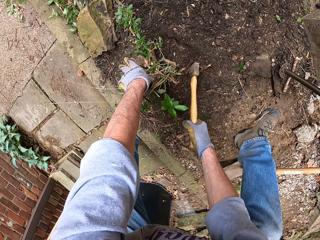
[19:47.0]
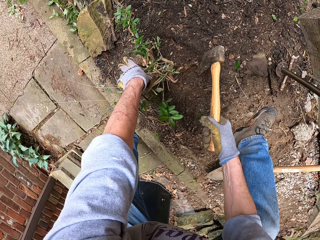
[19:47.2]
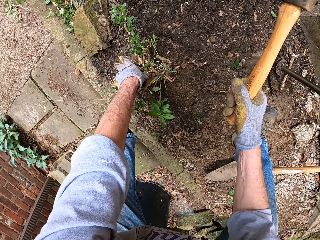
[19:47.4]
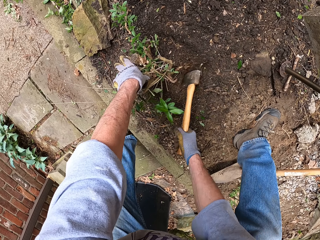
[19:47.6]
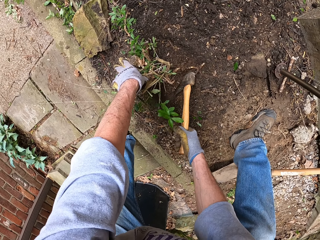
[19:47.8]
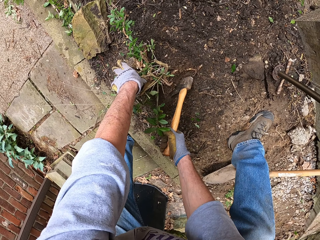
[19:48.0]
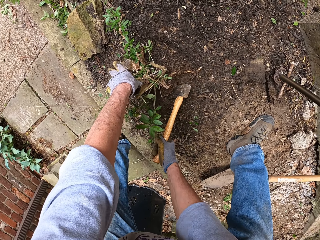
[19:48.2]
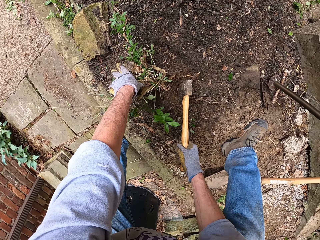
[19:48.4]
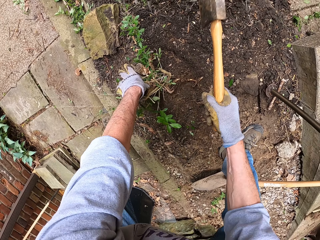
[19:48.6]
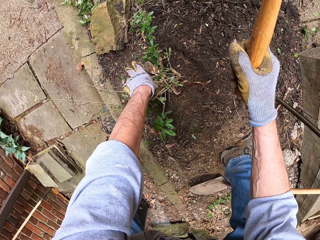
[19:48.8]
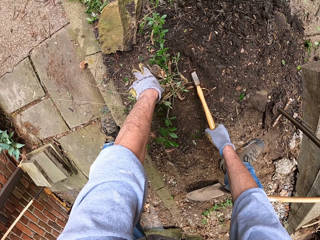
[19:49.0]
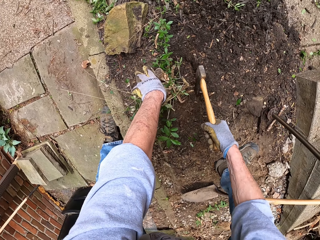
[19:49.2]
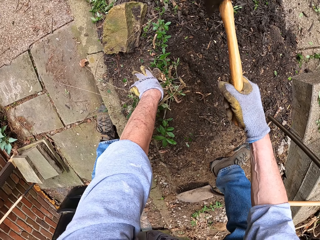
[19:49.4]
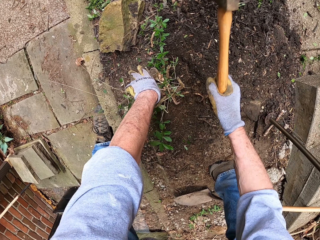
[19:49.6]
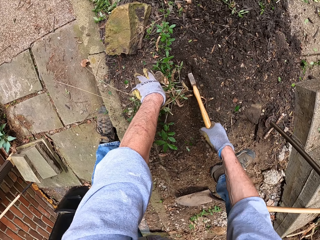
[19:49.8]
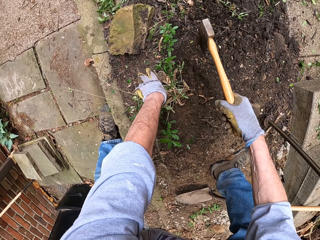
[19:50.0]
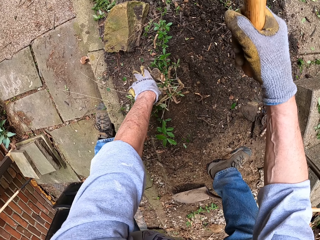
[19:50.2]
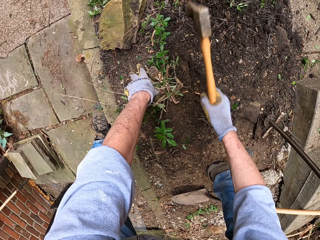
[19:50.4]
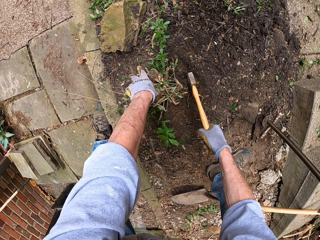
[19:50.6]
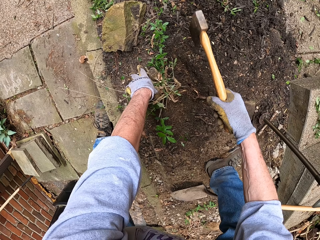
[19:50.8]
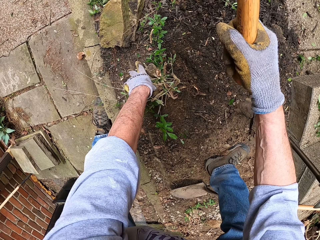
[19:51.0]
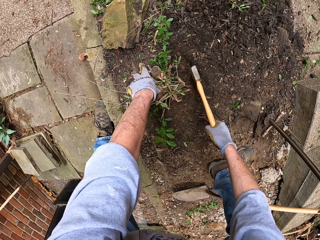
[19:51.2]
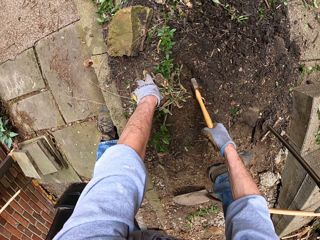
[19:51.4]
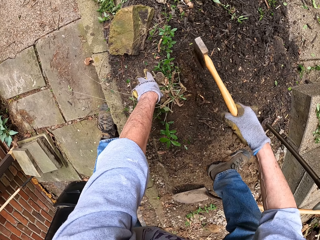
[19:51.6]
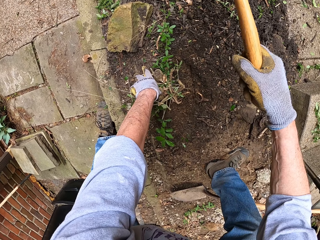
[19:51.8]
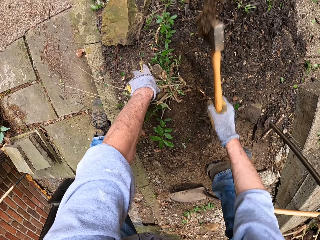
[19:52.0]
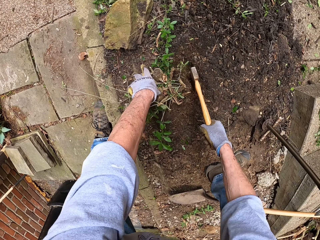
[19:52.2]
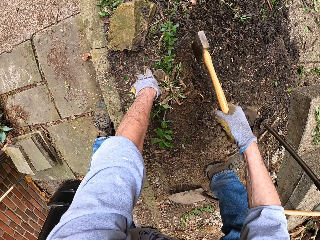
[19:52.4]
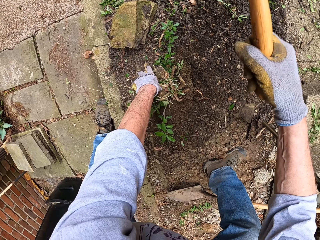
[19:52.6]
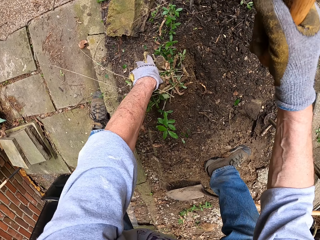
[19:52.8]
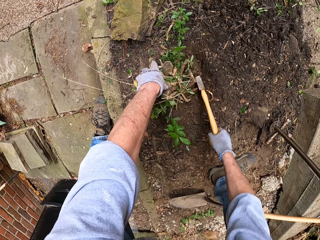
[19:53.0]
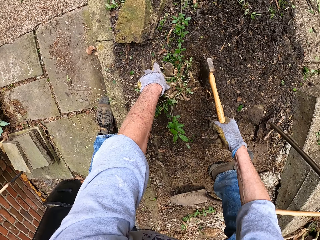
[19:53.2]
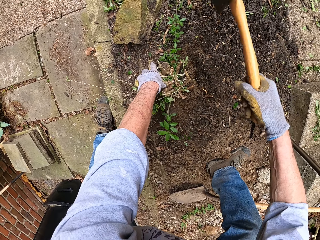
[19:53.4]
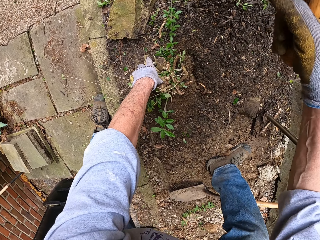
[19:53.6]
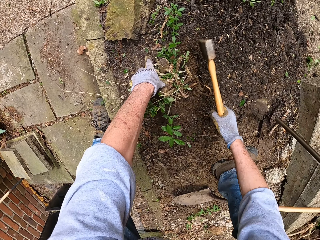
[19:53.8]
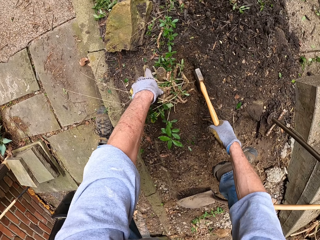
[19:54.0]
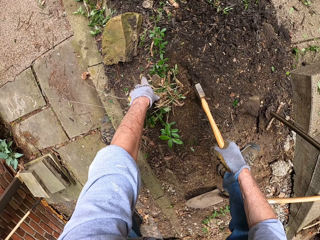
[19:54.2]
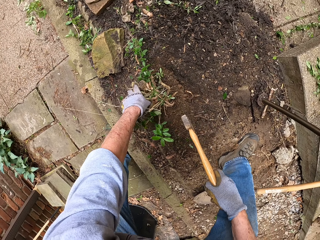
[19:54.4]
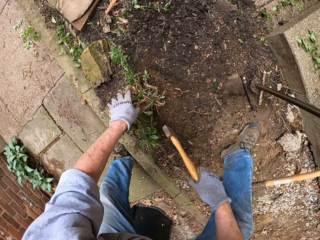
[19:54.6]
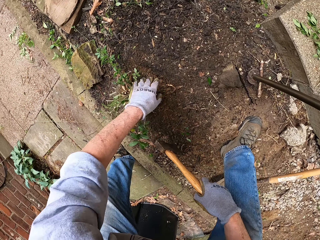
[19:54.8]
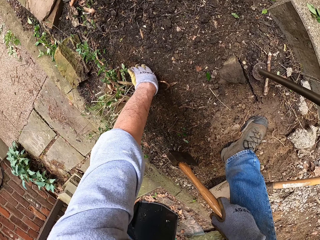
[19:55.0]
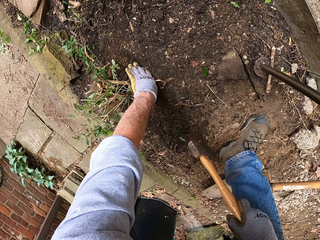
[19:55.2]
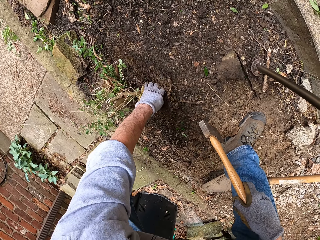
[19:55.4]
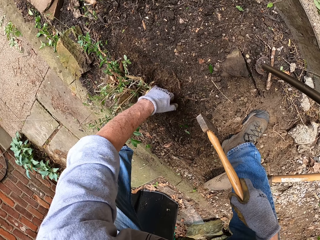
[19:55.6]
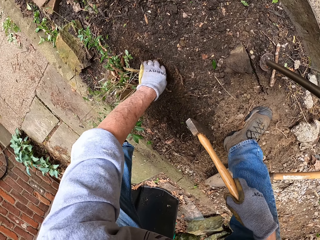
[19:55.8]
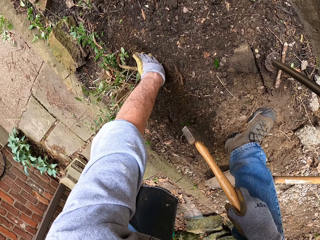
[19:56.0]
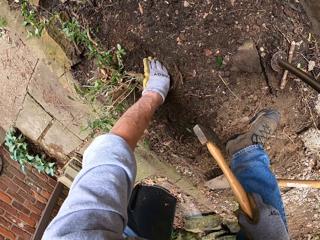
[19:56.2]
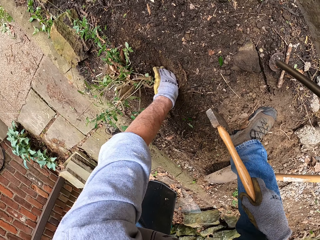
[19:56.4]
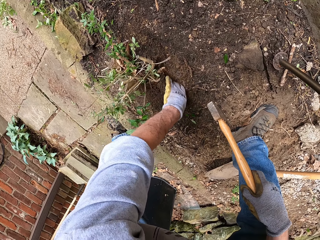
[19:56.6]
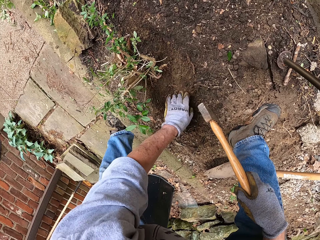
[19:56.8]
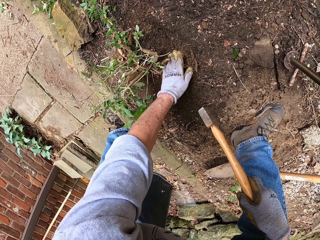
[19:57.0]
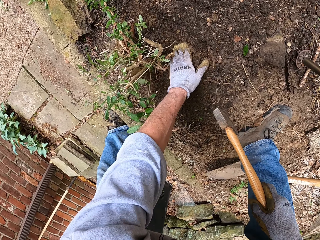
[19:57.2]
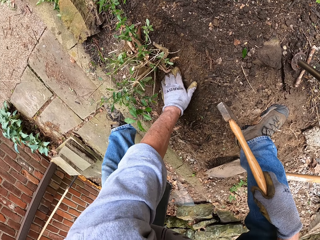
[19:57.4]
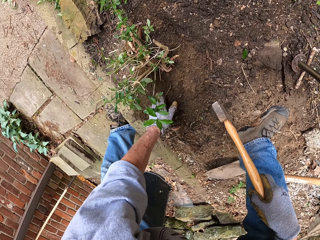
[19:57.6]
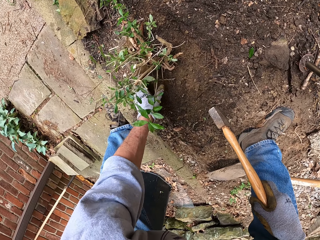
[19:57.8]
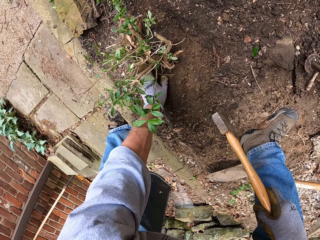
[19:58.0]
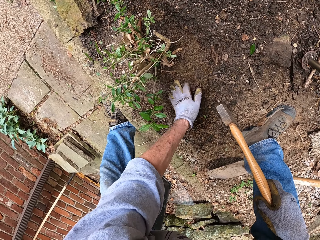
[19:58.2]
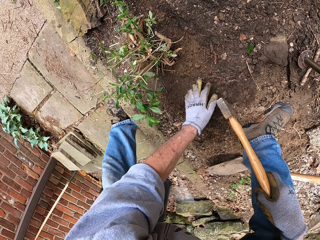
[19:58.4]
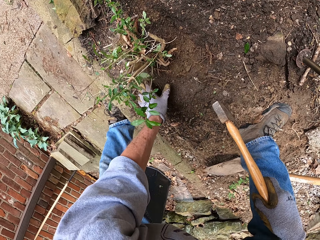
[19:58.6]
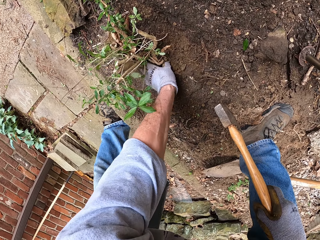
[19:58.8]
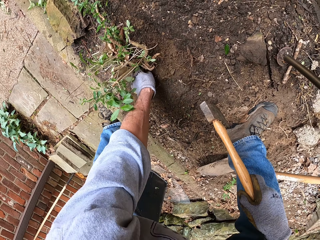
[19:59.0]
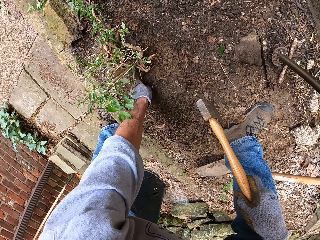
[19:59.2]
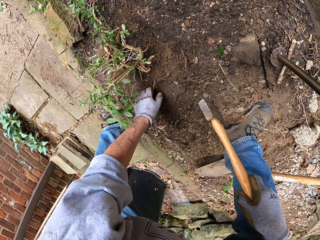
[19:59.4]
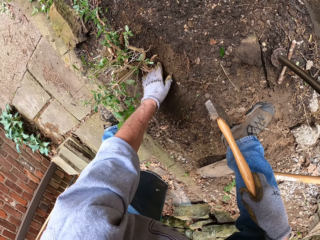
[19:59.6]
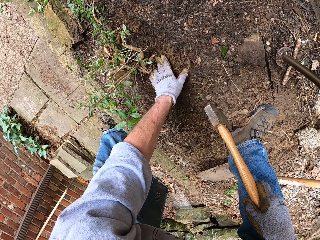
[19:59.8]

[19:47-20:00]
The camera wearer cuts a plant with an axe repeatedly. He clears the ground around the weed with his left hand.

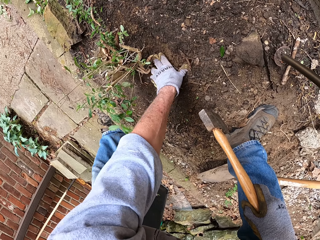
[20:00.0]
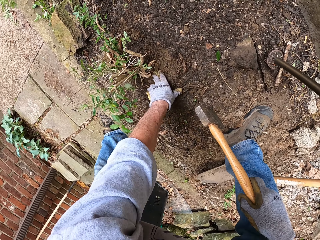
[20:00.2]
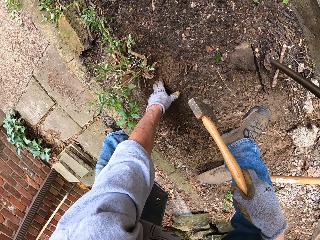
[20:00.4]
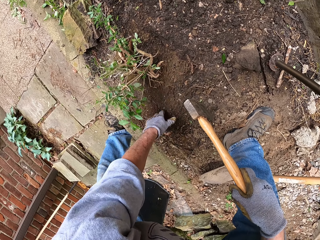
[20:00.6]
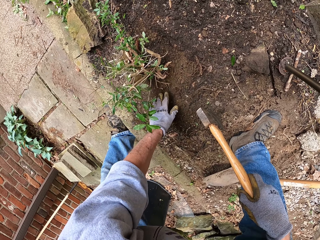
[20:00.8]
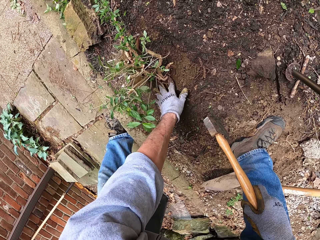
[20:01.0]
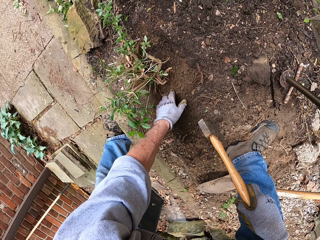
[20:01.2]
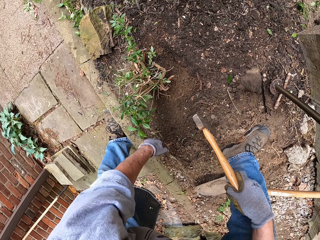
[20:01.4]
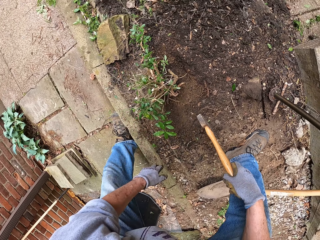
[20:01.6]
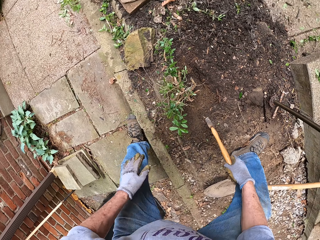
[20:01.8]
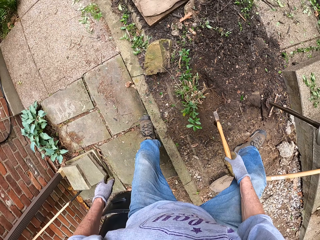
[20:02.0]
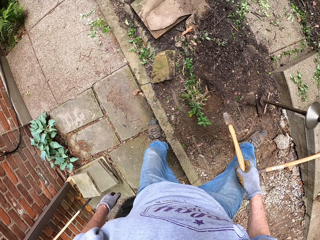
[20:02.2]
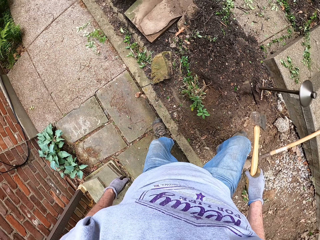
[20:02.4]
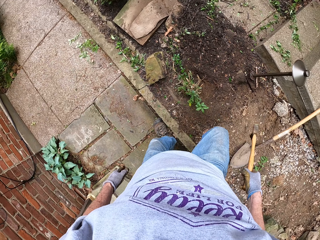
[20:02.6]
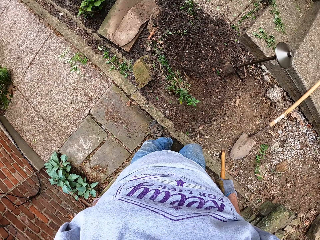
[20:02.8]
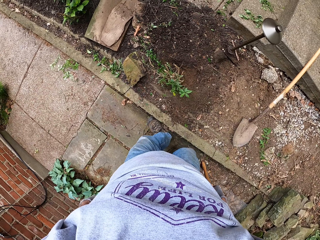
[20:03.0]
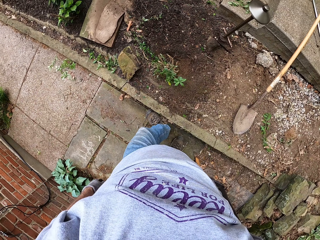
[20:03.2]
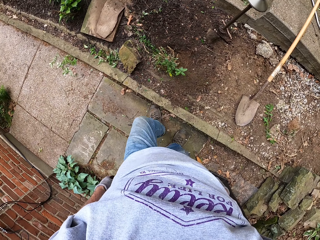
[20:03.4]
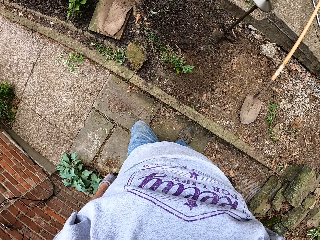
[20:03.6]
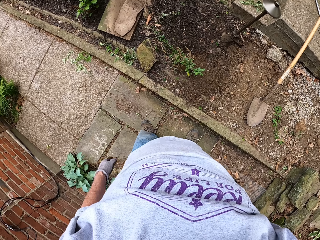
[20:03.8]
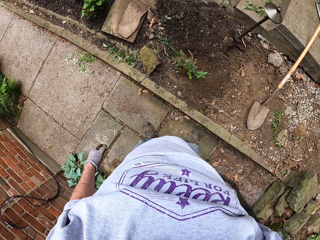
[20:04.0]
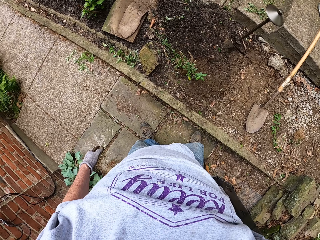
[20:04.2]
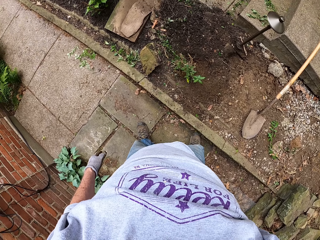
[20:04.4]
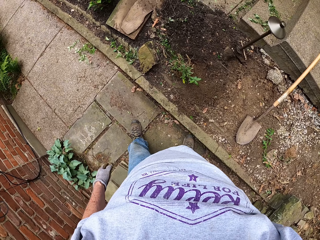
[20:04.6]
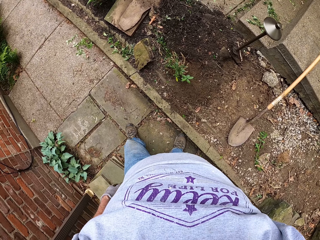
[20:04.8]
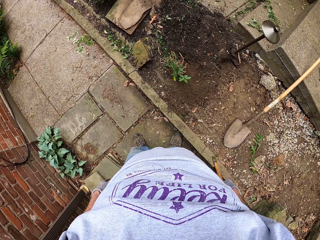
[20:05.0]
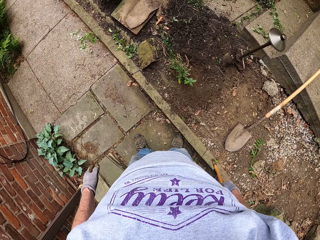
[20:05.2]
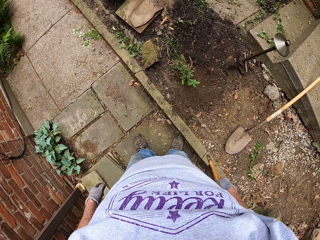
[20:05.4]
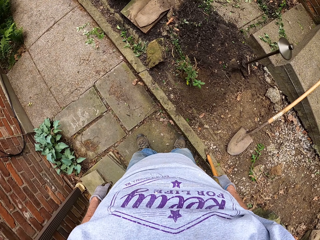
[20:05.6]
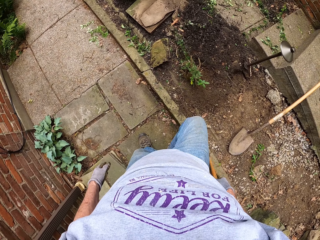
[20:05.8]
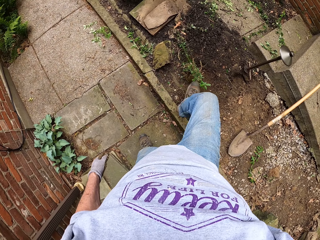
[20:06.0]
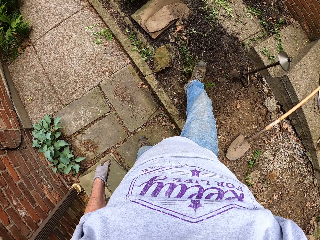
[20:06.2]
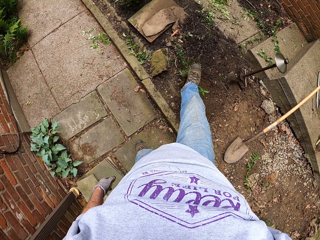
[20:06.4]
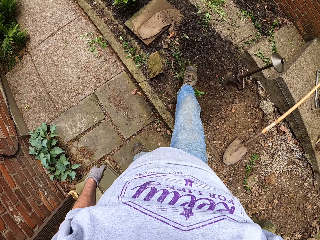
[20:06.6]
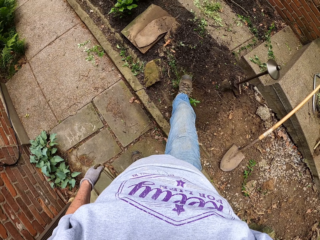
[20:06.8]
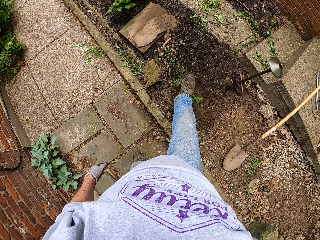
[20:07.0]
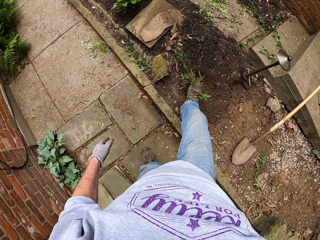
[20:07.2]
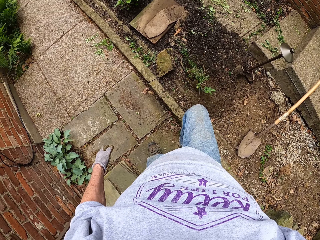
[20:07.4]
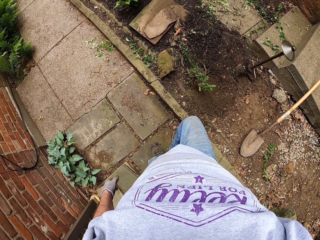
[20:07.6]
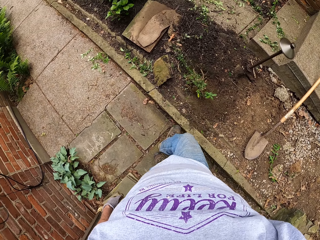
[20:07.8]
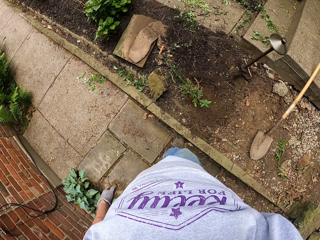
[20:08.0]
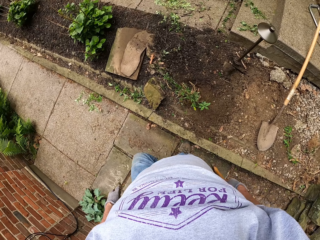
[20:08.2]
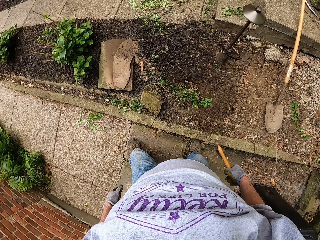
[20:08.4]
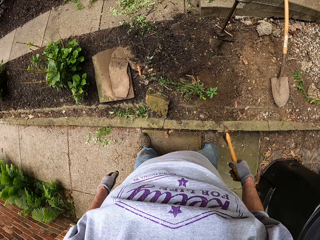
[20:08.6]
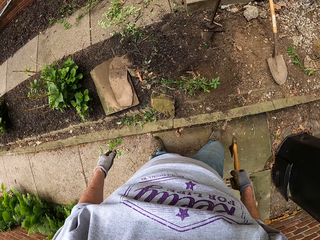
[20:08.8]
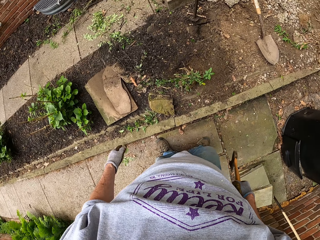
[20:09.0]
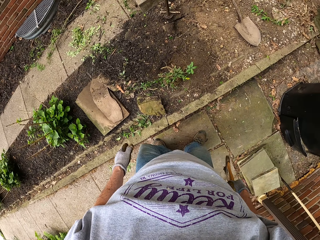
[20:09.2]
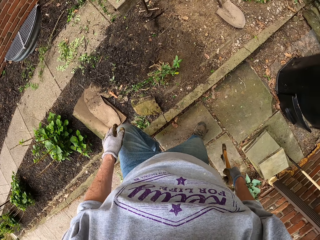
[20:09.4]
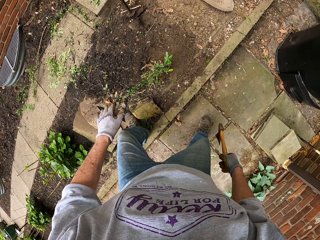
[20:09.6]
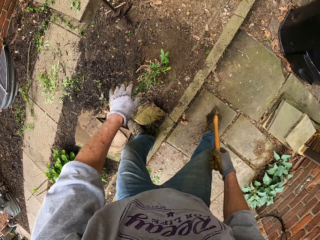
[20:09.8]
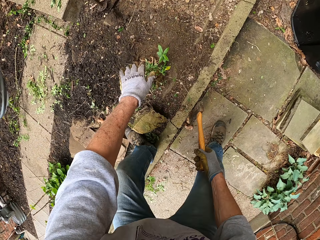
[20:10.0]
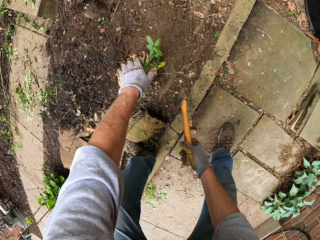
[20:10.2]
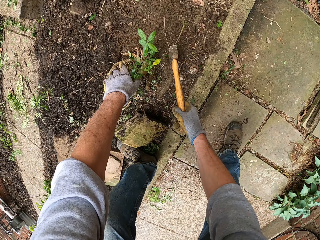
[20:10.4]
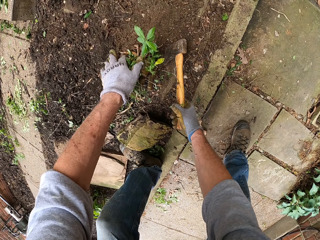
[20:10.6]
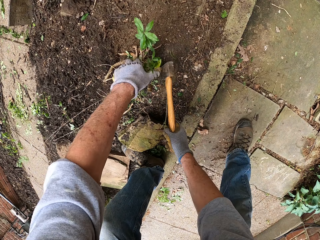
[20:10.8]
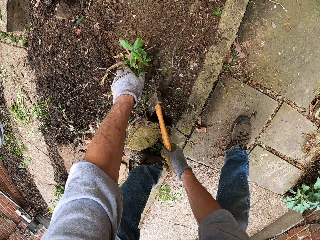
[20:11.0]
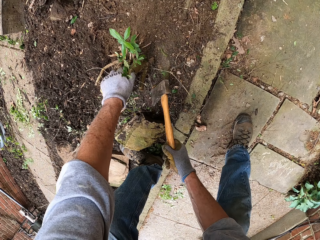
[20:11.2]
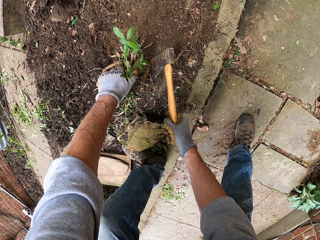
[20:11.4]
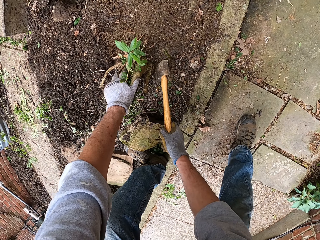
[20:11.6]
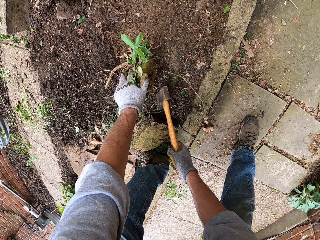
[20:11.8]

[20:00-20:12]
The camera wearer steps backwards and moves around. He stamps on the weed with his feet. He walks around. He touches a plant. He holds the weeds with his left hand. He scratches an axe on the ground.
